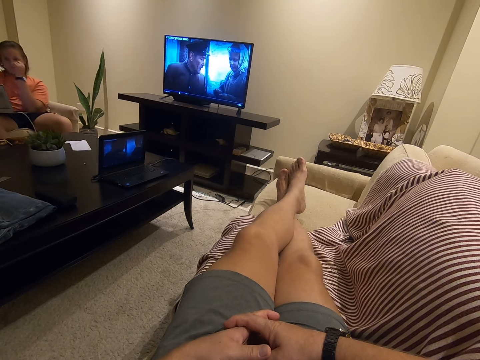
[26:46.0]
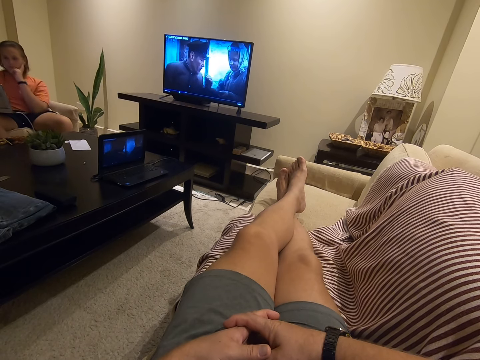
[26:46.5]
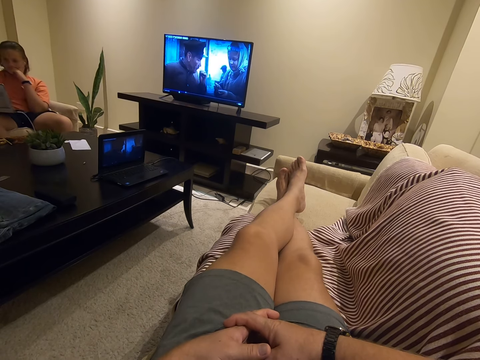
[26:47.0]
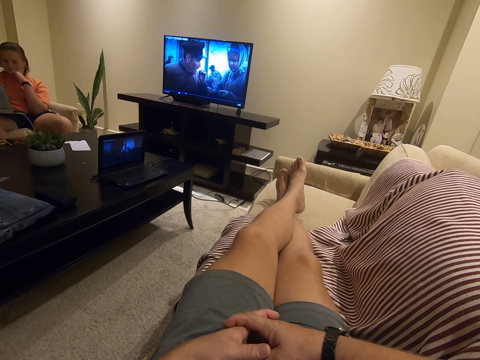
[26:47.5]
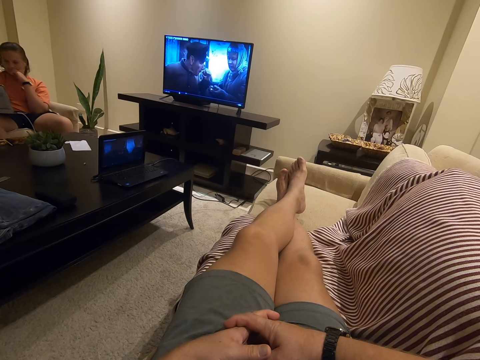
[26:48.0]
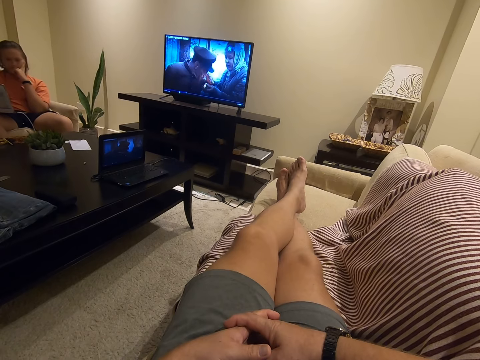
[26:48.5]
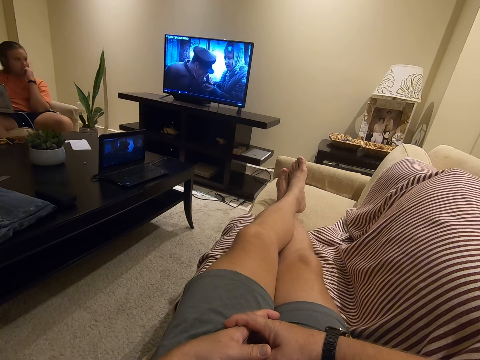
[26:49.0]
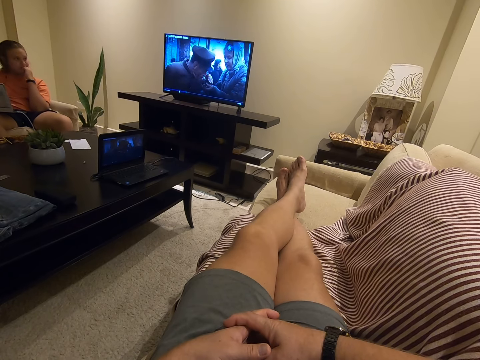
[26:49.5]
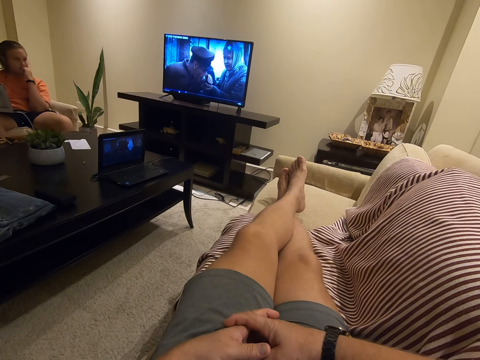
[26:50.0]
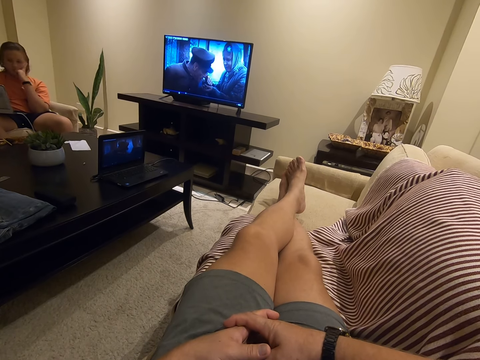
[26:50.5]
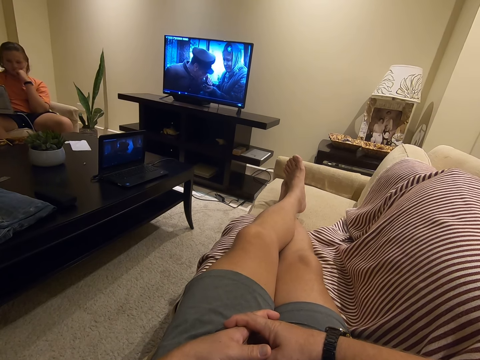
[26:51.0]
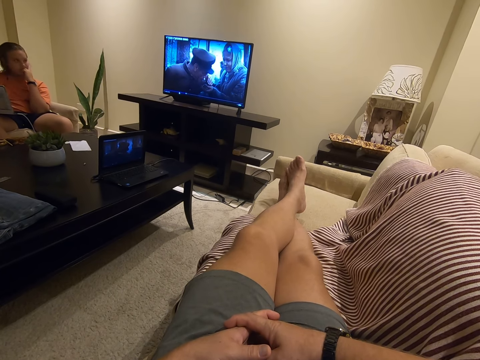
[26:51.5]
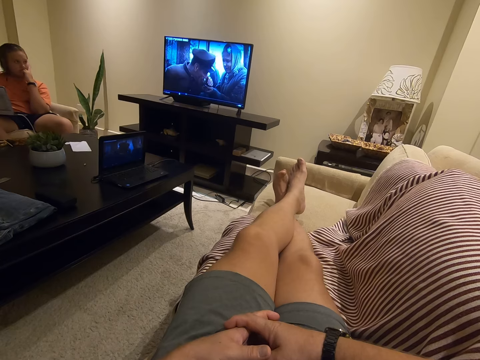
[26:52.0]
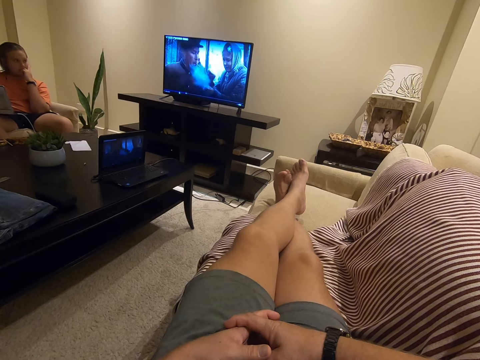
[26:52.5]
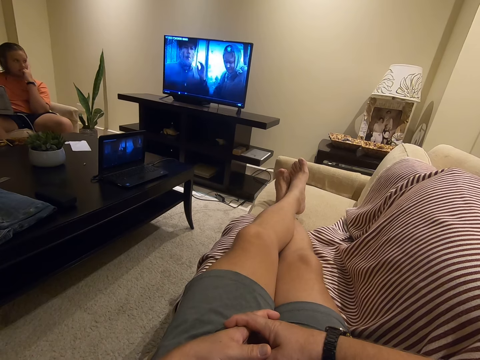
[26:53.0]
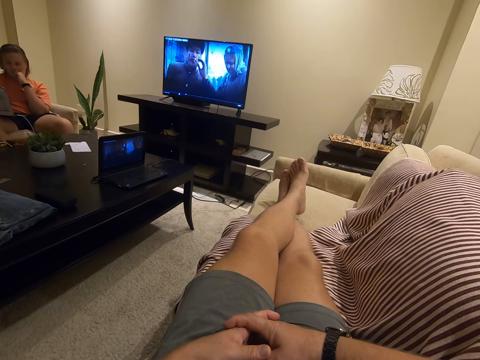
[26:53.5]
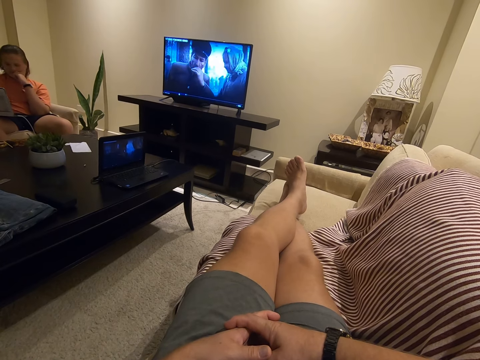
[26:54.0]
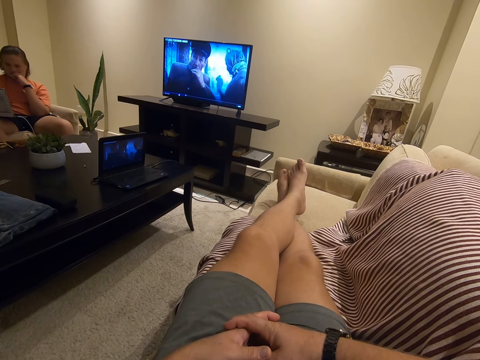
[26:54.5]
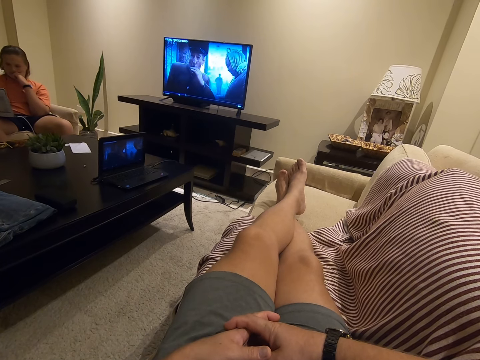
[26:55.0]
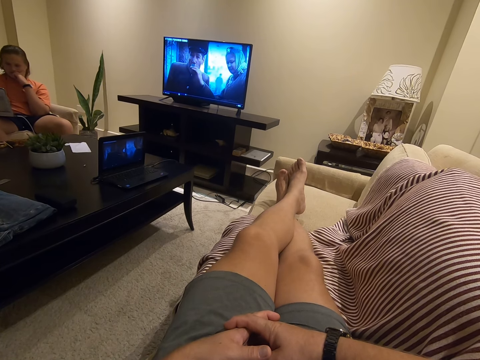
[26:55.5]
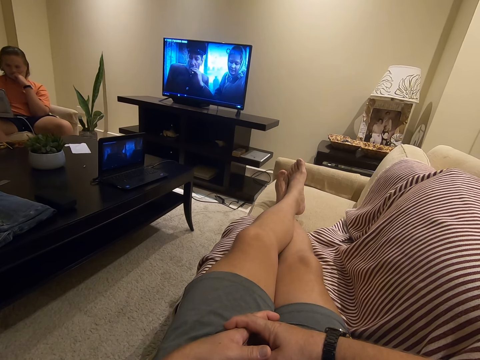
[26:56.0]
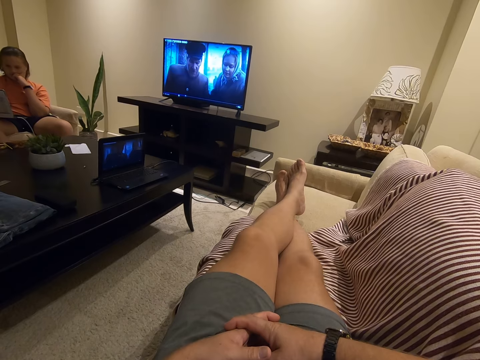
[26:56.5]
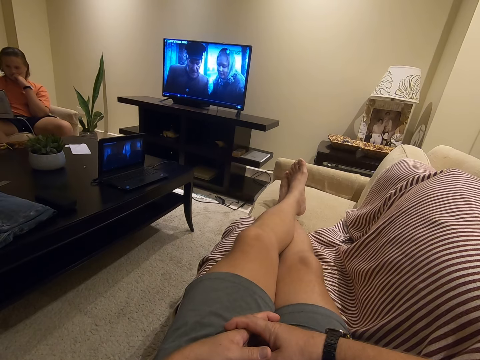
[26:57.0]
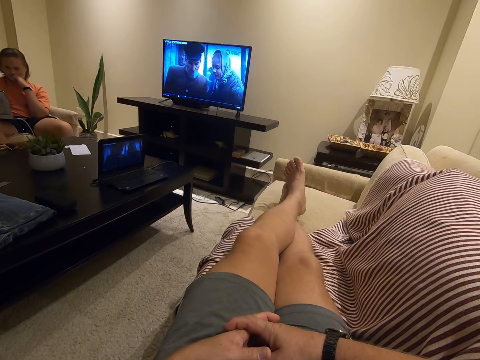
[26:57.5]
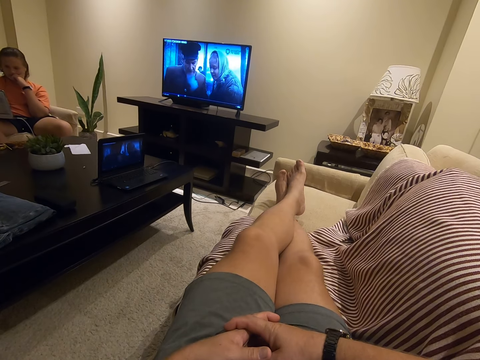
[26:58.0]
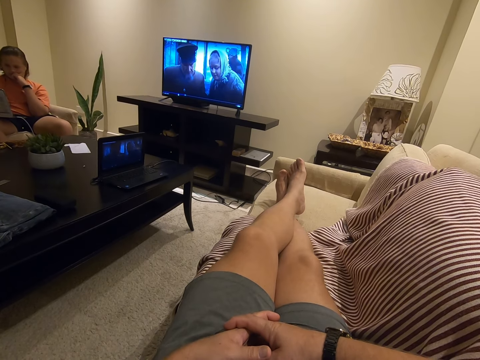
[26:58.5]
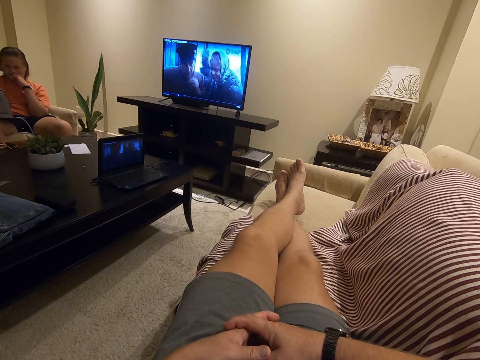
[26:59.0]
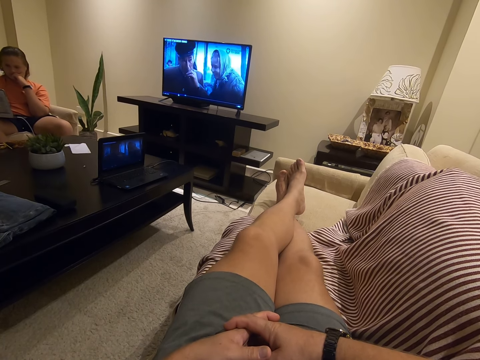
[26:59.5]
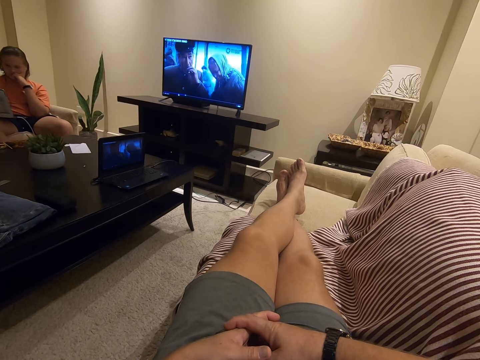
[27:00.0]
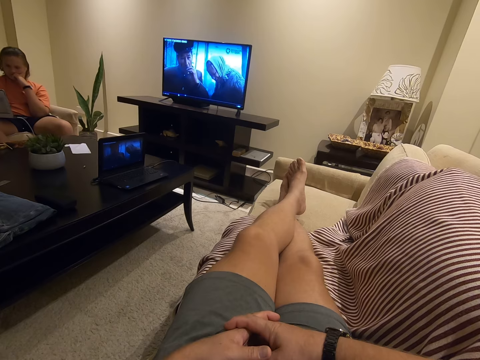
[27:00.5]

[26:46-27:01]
The man moves the hand to the face, holds the cheek and looks around. The man looks at the television. The camera wearer rubs the legs. The man looks around. The man holds the laptop.

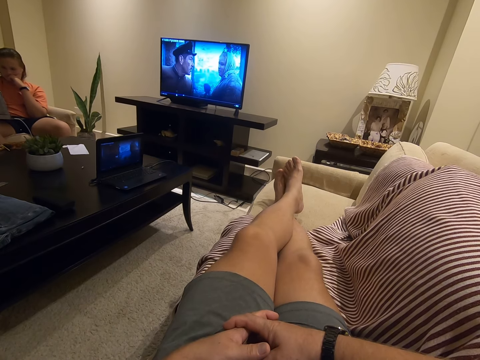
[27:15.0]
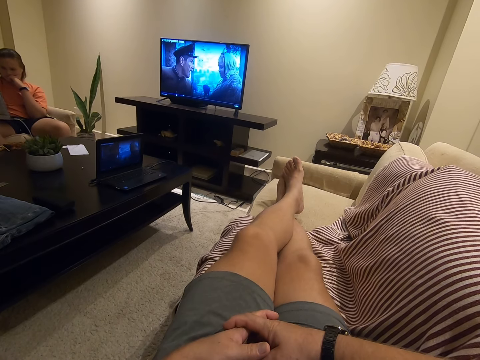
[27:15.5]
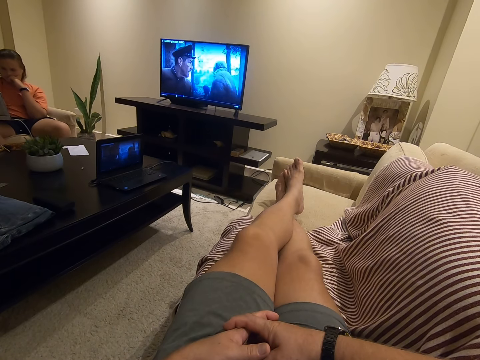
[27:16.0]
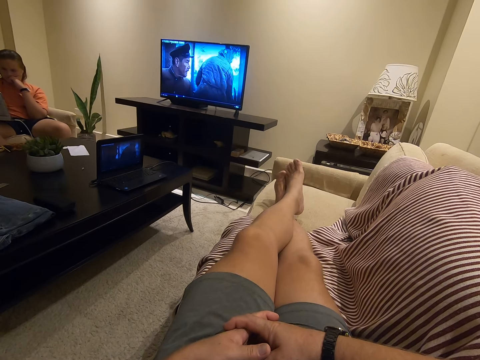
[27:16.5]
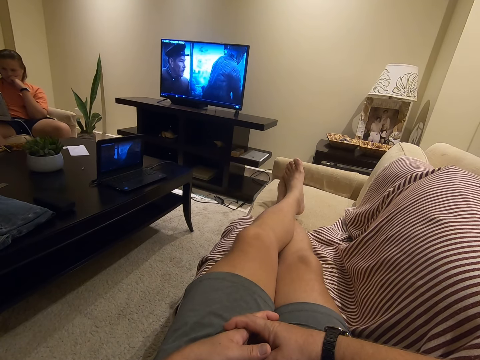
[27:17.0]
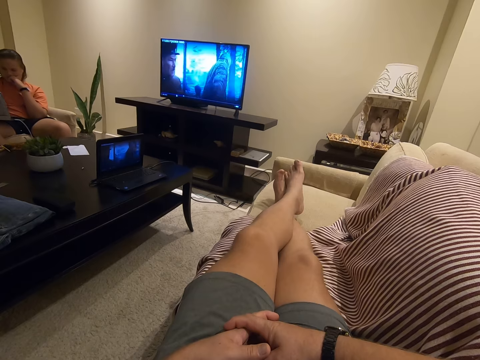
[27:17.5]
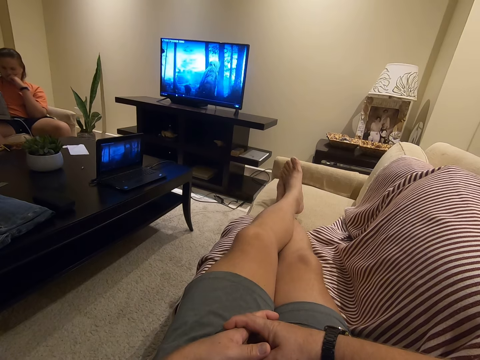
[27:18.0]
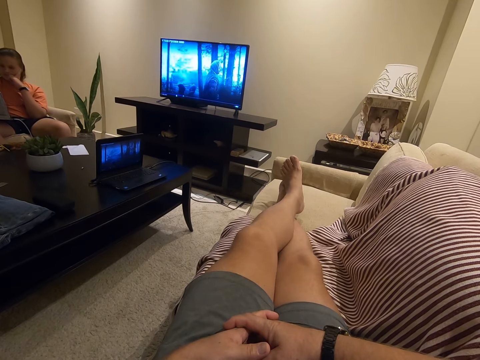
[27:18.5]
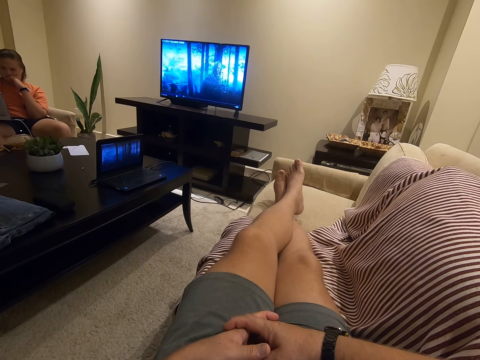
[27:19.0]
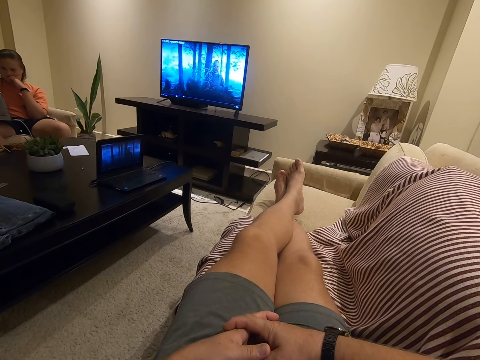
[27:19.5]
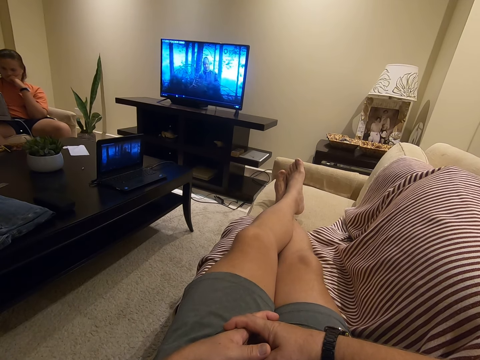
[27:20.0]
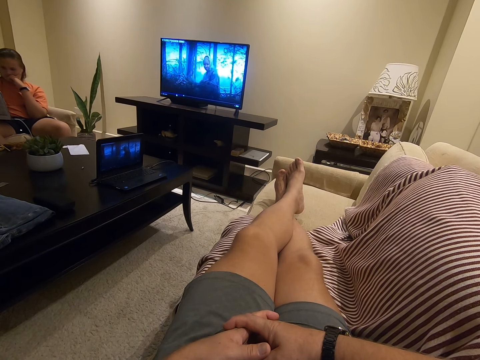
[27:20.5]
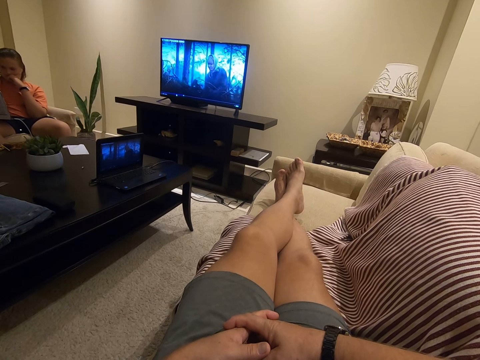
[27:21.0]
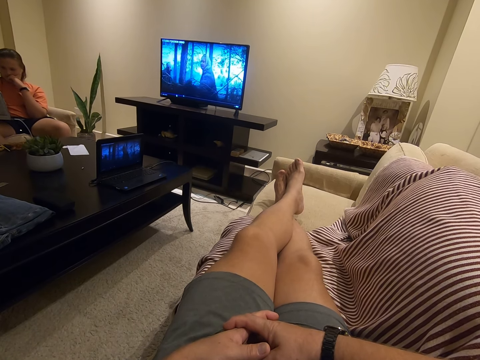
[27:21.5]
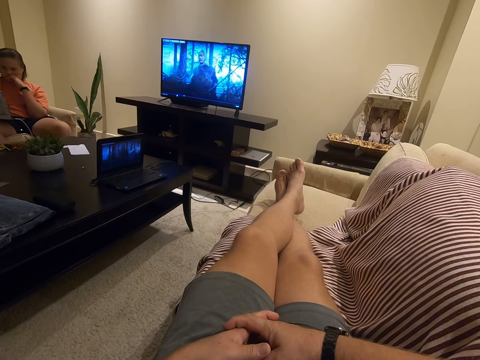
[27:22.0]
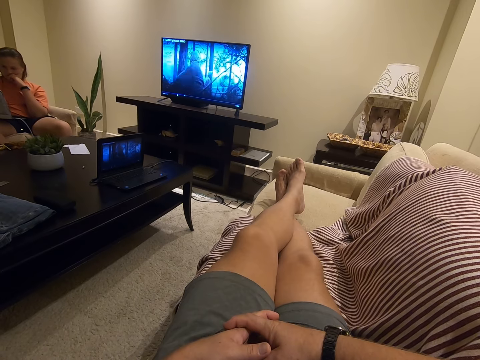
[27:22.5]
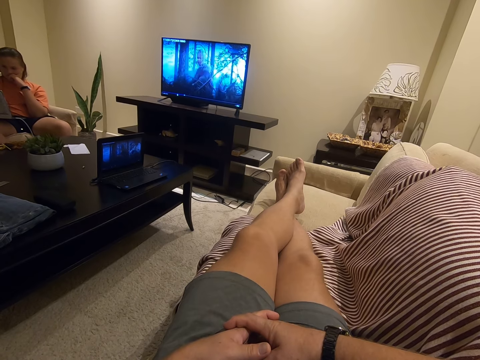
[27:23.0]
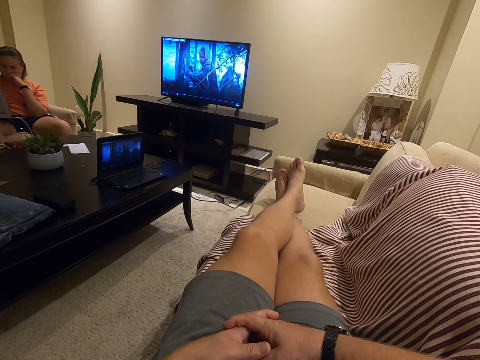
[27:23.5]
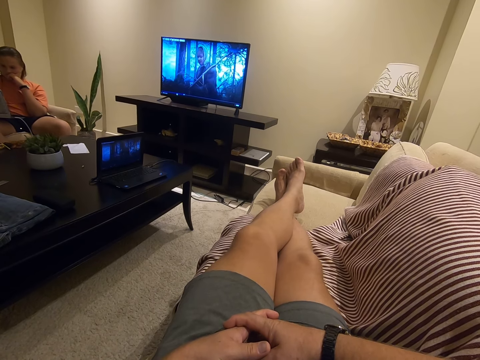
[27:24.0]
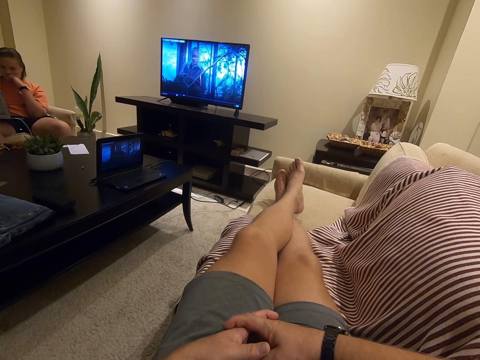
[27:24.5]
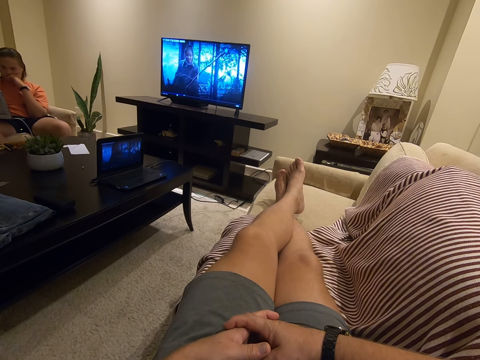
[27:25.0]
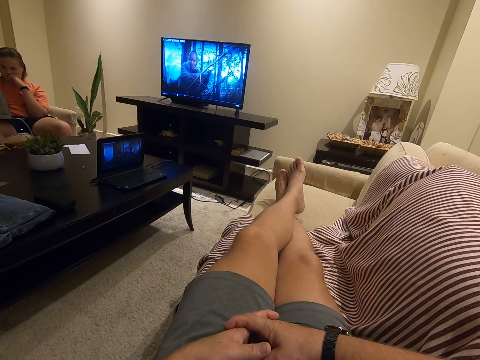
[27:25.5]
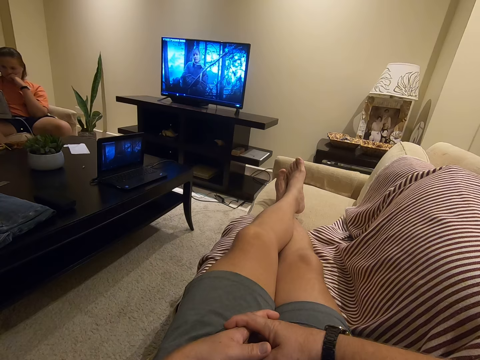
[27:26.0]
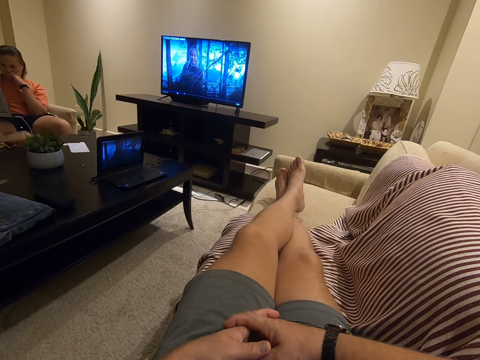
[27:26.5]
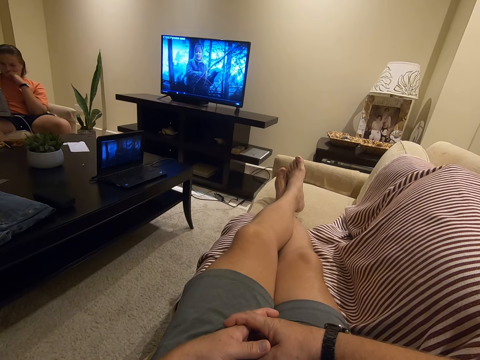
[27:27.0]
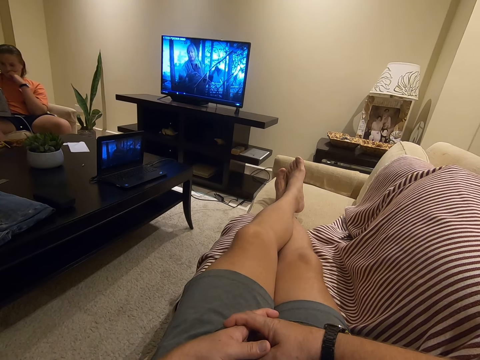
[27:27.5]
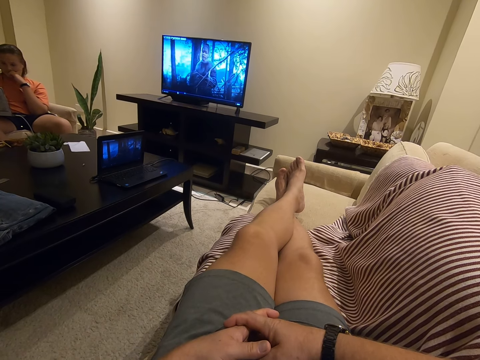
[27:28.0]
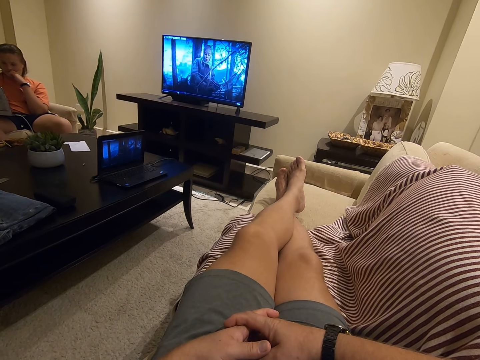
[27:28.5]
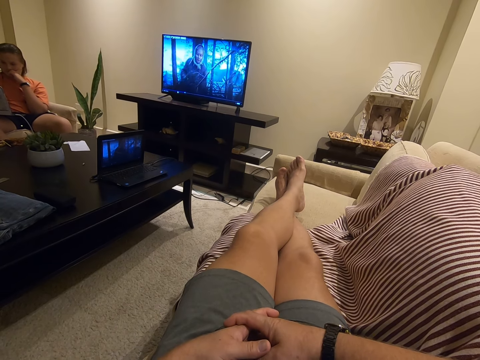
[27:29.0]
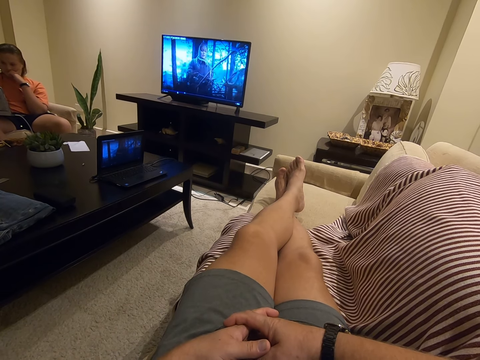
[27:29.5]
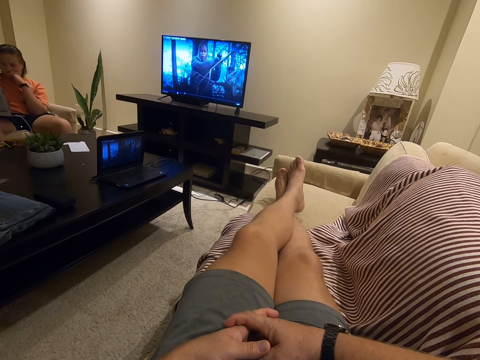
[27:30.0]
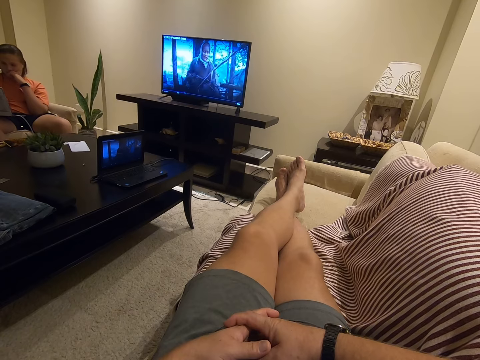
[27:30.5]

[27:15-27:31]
The camera wearer rubs the legs. The man moves his head.
